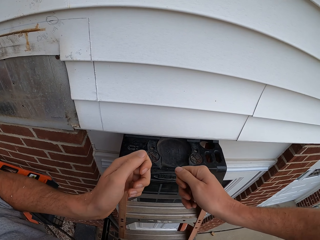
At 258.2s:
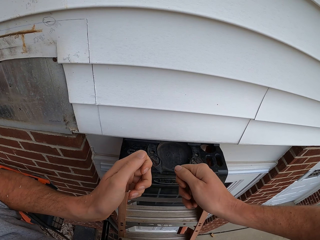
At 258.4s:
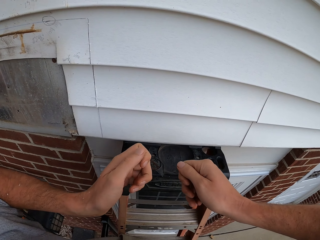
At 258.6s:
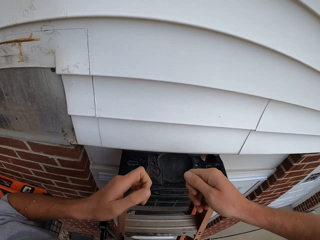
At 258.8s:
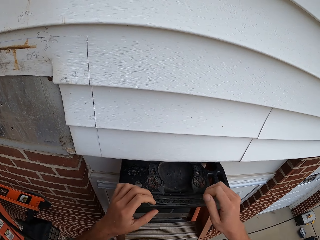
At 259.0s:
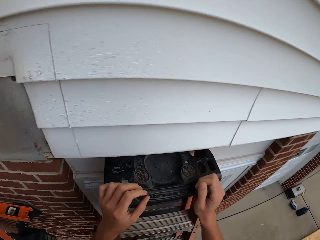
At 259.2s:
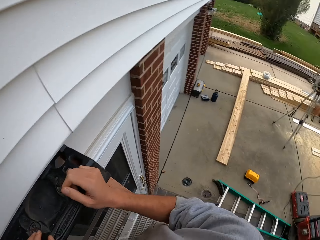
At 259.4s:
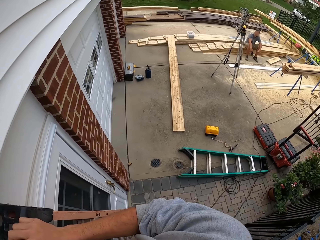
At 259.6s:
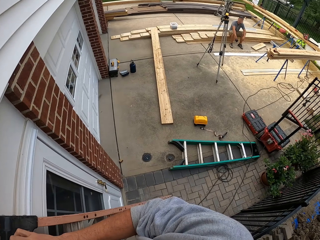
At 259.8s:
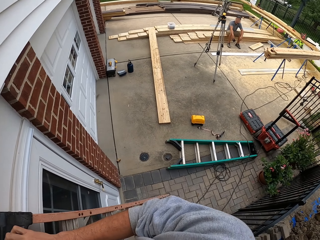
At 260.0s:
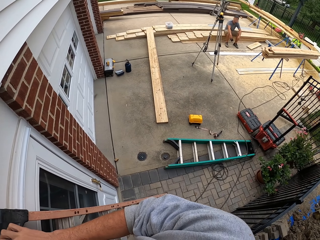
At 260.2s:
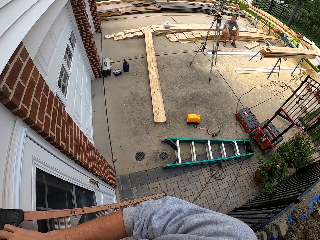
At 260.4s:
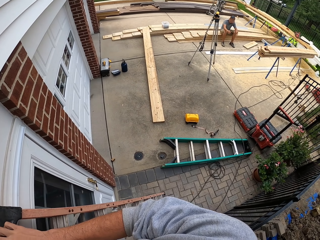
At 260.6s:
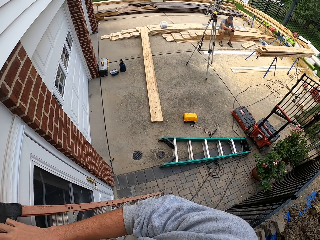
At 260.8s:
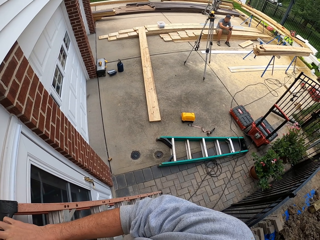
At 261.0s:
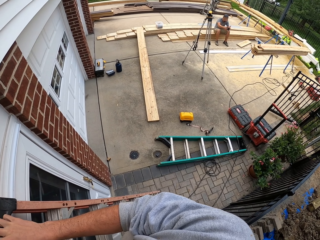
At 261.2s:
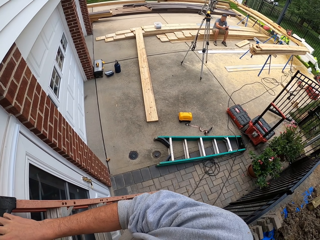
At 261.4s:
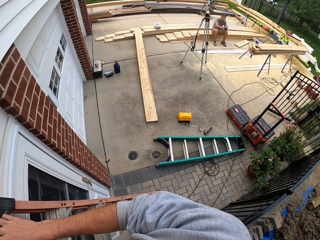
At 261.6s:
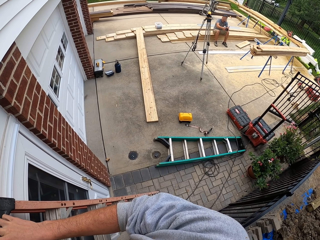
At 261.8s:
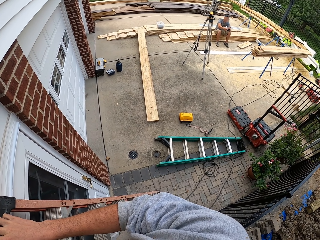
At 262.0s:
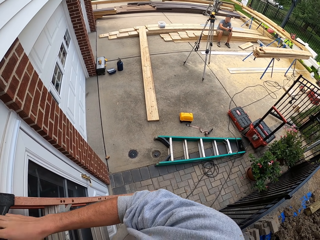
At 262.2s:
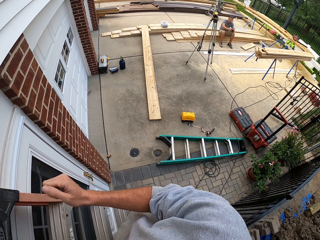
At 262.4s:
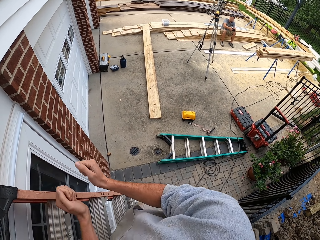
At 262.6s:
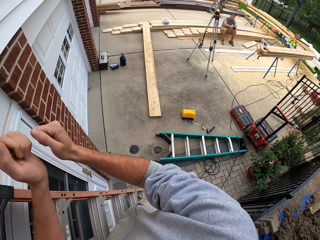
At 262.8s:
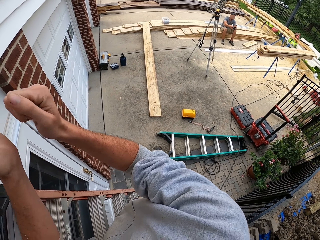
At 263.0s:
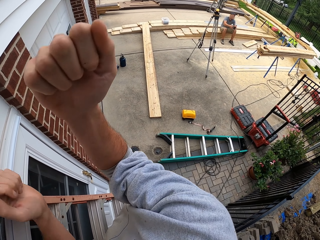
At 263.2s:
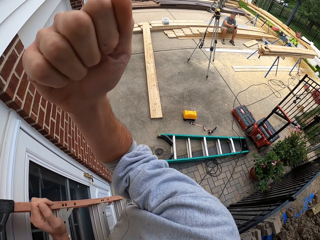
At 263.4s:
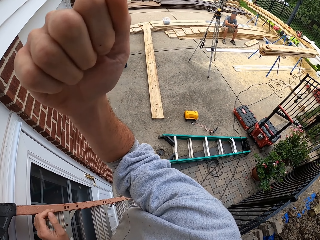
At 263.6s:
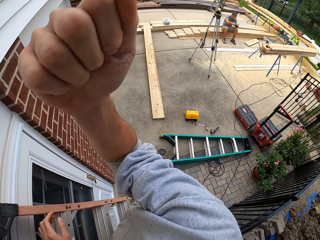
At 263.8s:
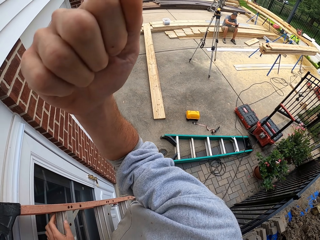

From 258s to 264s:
The camera wearer releases the left hand. They hold on the top of the ladder. They release the ladder. They flap the hand. They raise the right hand.

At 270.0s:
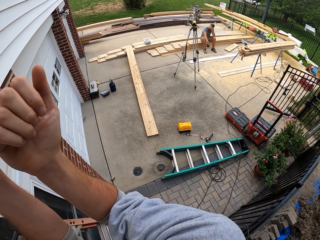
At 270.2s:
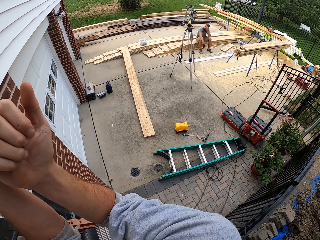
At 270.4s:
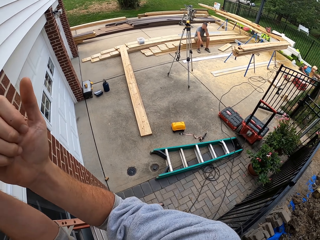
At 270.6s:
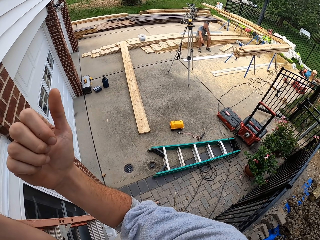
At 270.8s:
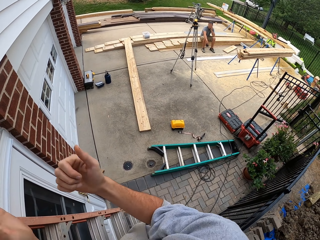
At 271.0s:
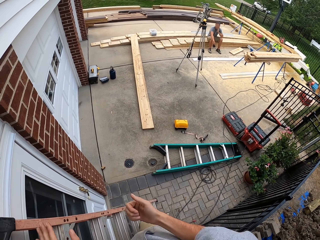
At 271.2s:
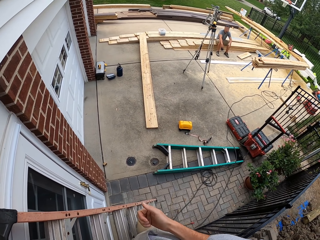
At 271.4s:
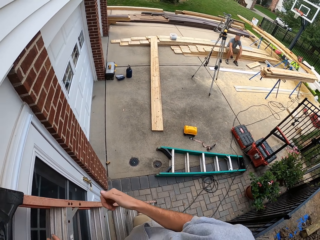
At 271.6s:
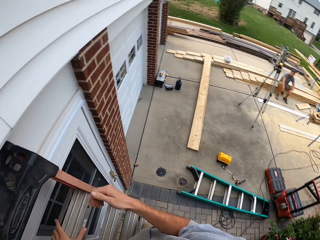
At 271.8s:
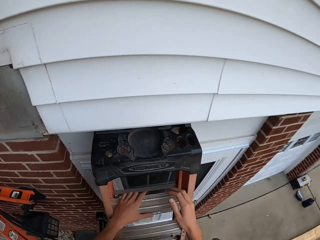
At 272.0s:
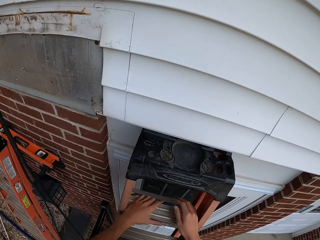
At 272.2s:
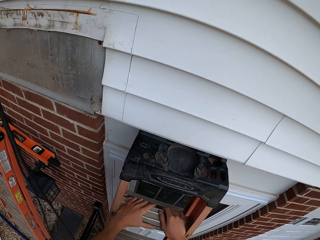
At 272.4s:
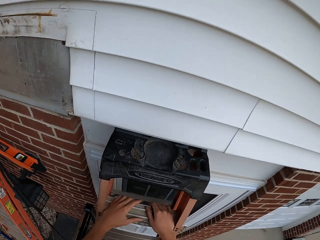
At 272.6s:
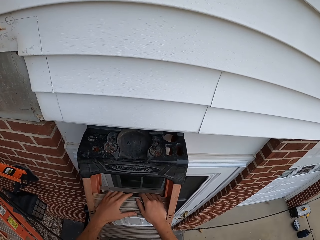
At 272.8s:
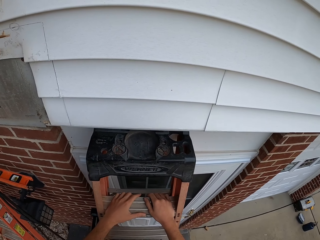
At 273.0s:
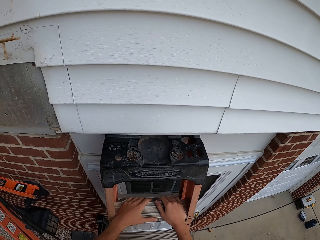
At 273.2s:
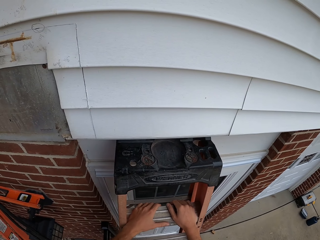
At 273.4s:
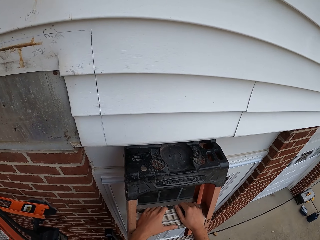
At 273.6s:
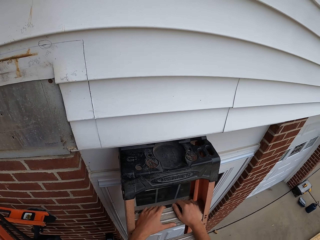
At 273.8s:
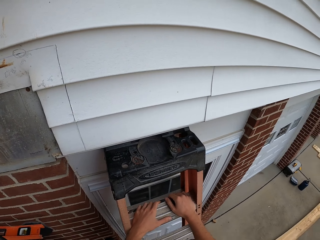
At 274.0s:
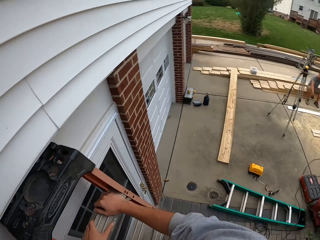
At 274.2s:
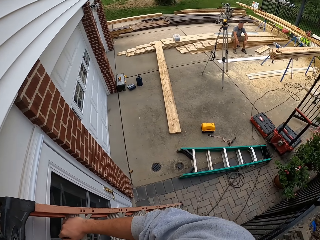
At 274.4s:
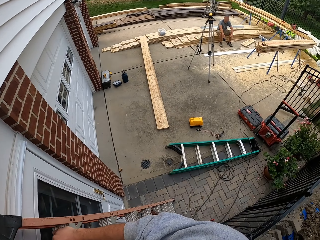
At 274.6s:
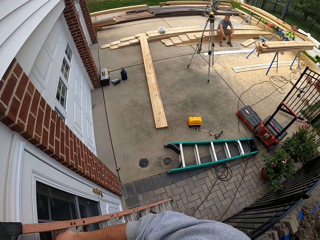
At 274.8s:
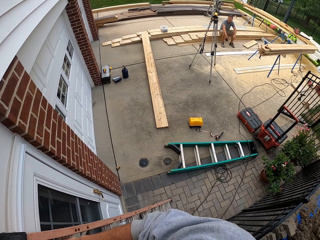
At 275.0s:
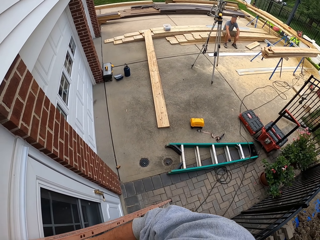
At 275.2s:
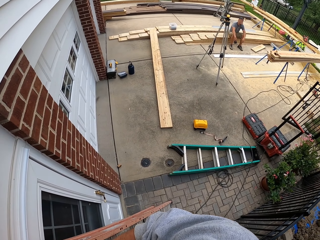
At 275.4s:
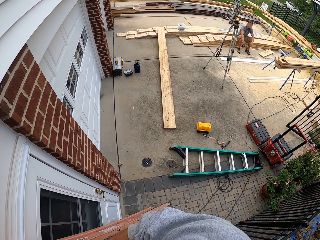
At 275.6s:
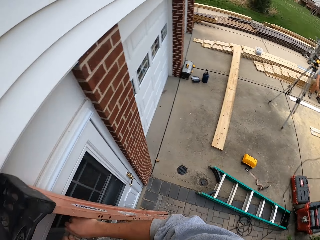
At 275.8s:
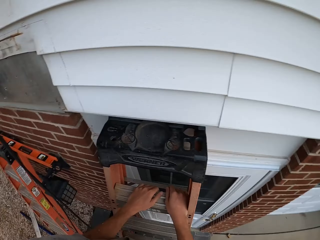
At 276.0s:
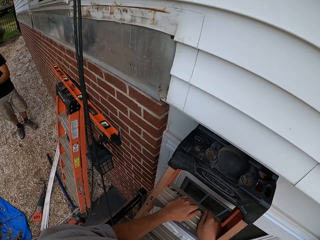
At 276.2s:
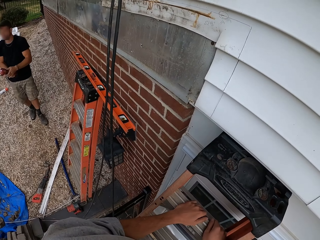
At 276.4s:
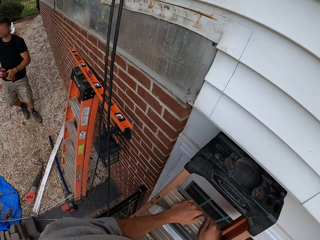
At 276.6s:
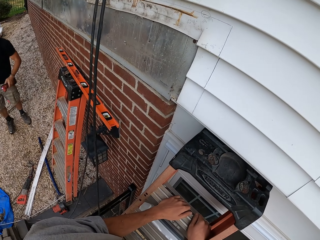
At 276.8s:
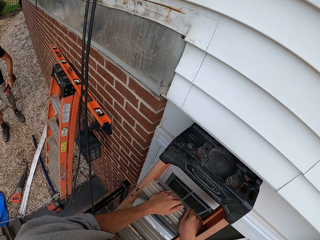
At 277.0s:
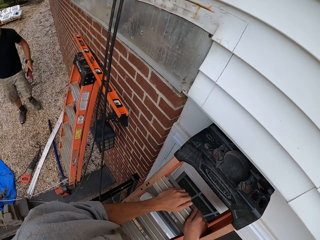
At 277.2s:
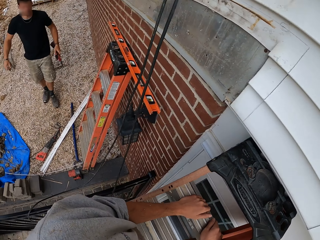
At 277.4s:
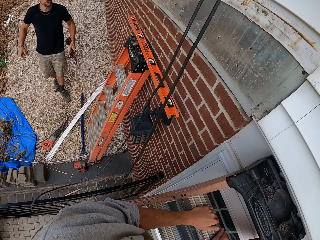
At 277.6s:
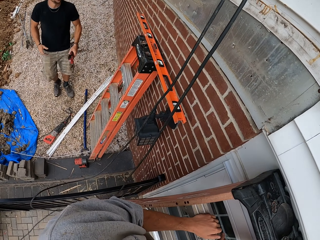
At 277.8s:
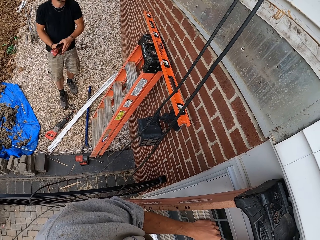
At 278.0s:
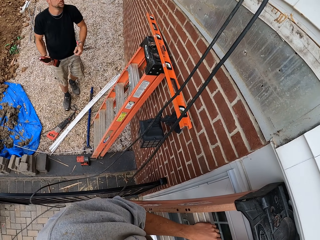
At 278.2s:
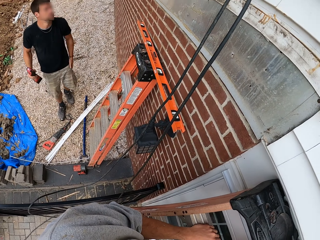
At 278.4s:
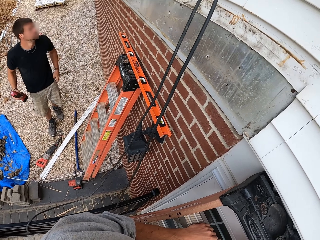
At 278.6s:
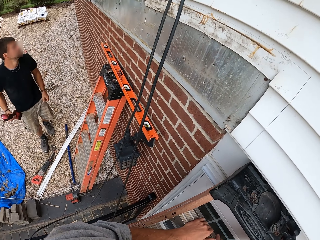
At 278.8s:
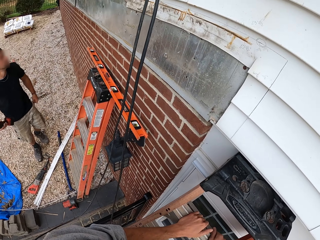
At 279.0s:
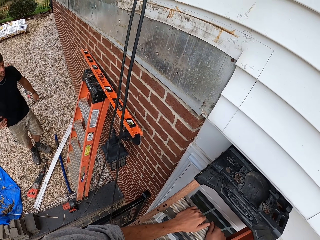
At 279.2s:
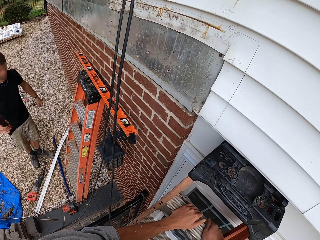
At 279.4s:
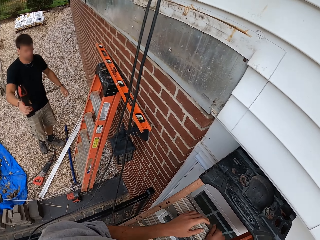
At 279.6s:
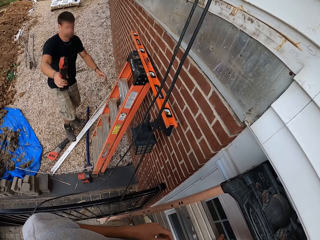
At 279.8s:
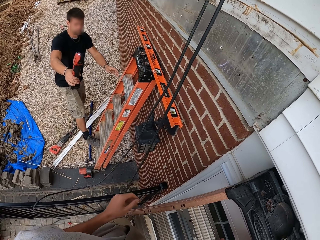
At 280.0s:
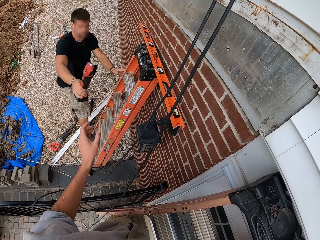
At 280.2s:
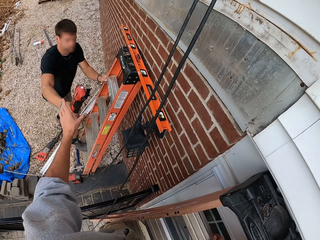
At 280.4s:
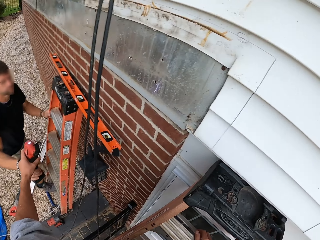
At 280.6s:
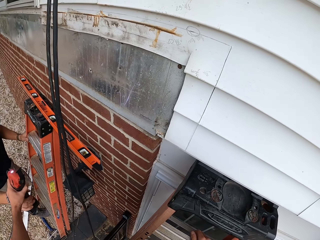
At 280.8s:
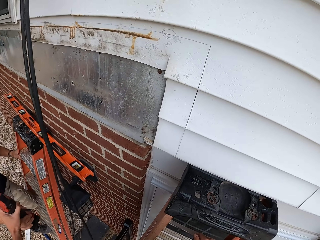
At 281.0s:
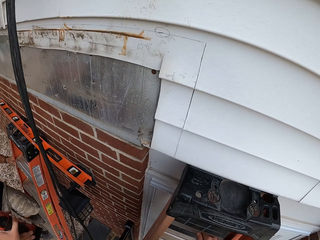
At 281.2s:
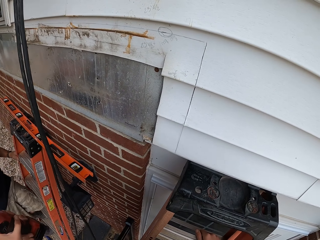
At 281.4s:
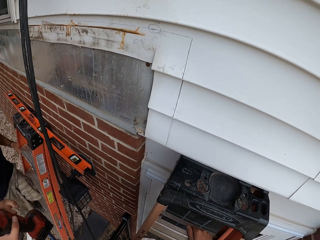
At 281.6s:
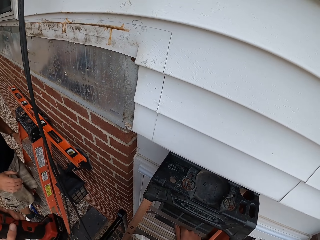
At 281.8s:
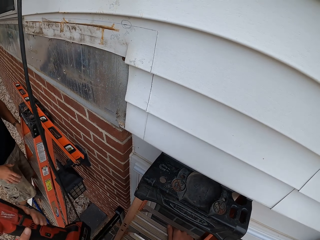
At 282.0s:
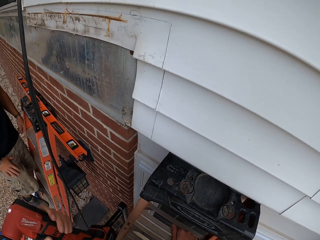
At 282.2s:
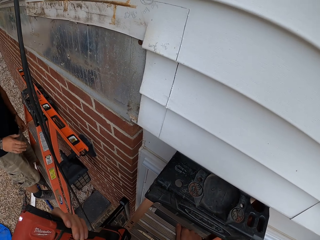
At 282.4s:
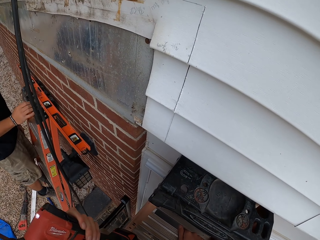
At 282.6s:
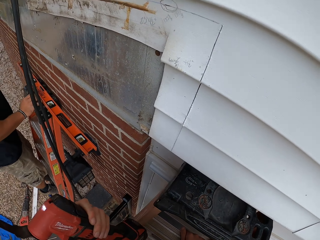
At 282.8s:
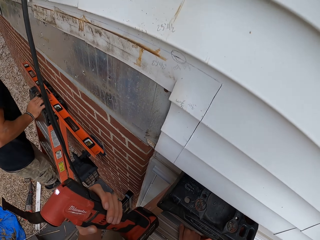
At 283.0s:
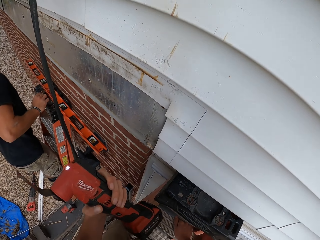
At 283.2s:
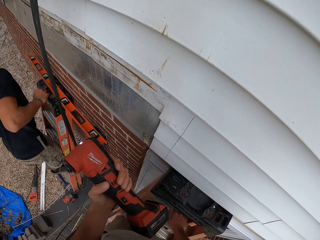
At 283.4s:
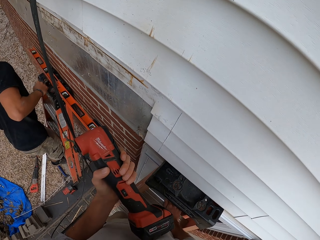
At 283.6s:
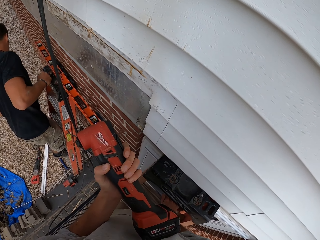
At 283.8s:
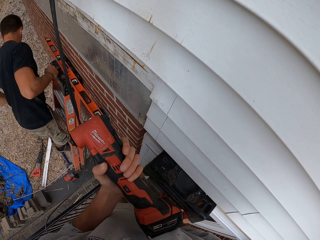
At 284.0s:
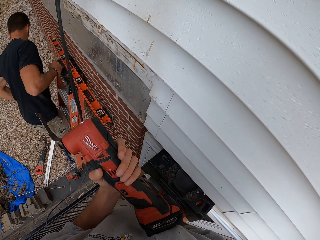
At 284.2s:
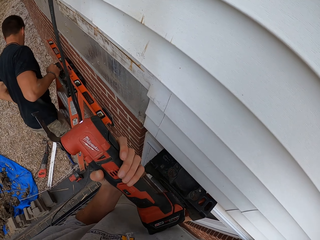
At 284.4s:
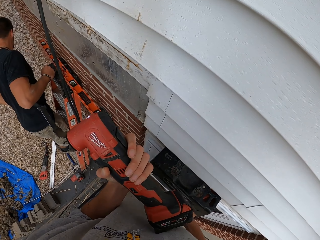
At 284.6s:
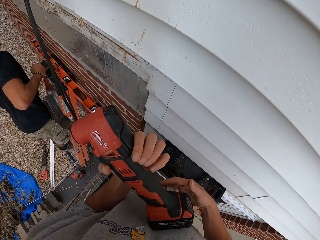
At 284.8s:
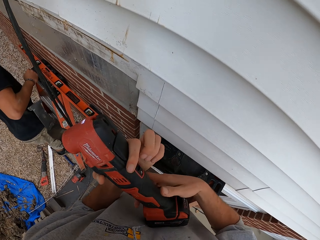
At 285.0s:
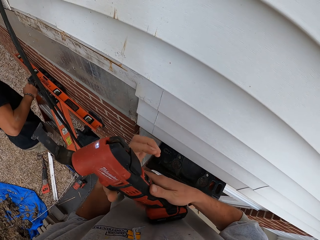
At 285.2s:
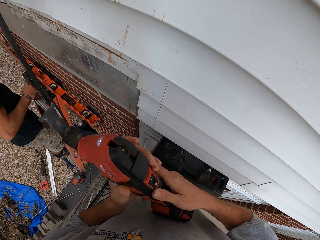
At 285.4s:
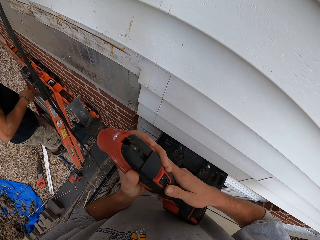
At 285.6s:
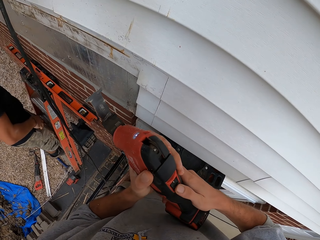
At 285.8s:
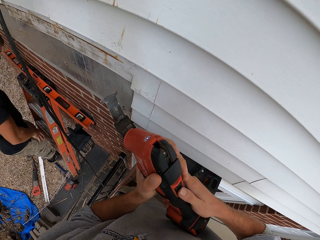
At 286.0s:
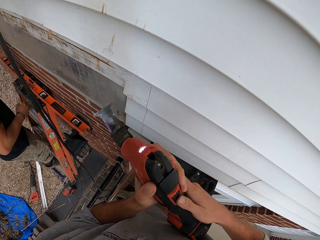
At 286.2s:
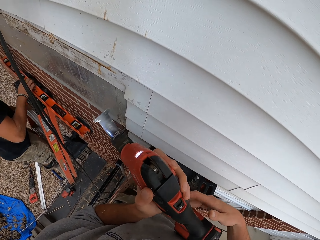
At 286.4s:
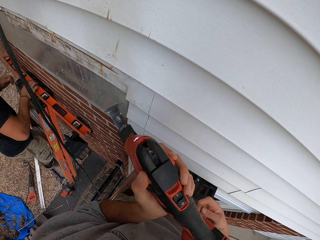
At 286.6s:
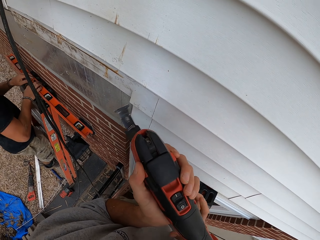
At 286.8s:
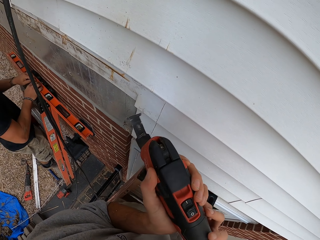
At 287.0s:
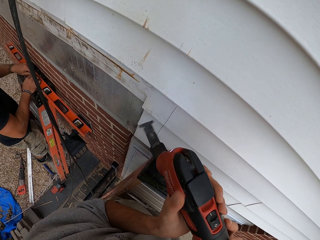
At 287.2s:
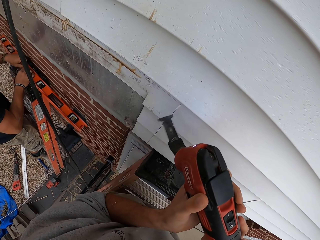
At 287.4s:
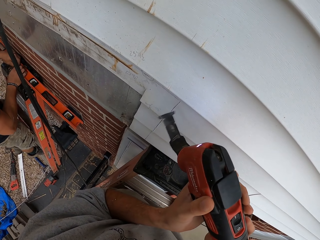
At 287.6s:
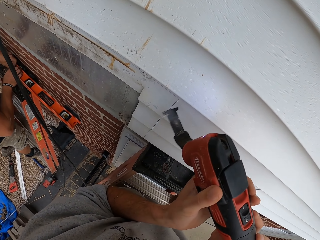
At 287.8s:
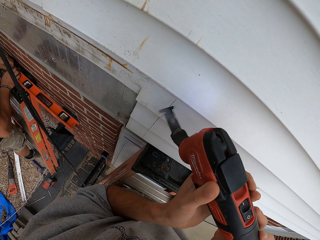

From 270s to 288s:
The camera wearer puts the hands down. They hold the ladder with both hands. They look around. A man exchanges an object in the left hand and walks around. He exchanges the object in the right hand. He hands the object to the camera wearer. The man turns left and ascends the ladder. He releases the right hand from the ladder. He touches the pockets. The camera wearer switches the object on. They hold the object with both hands. The man taps on the trouser shorts.
